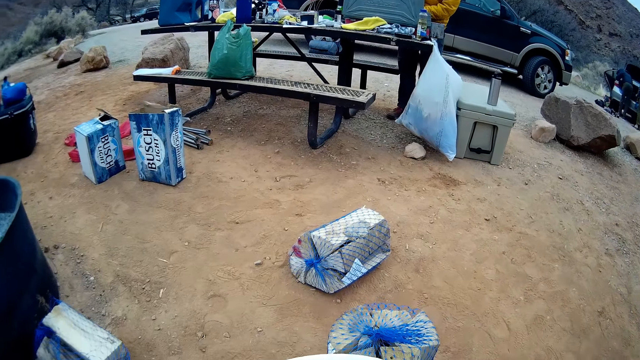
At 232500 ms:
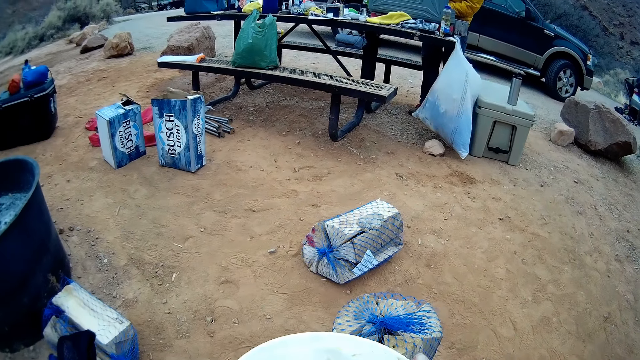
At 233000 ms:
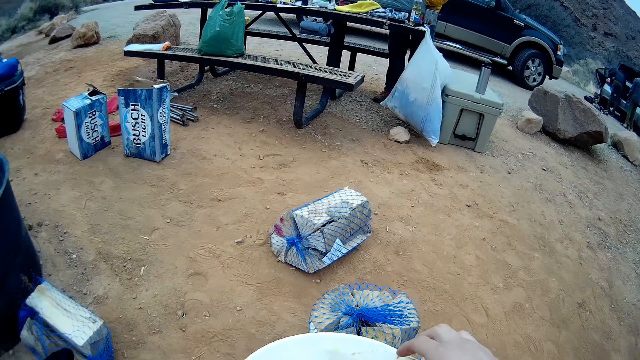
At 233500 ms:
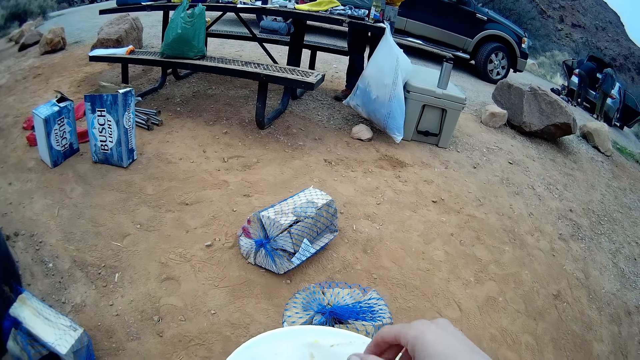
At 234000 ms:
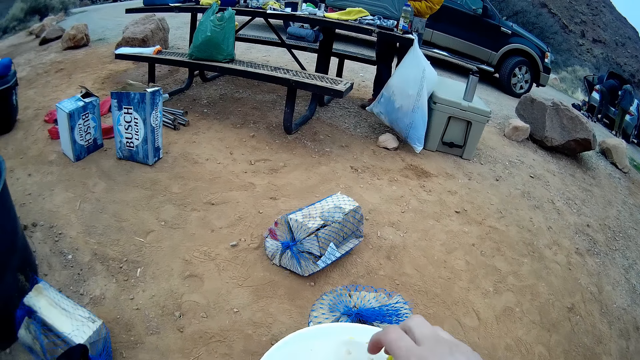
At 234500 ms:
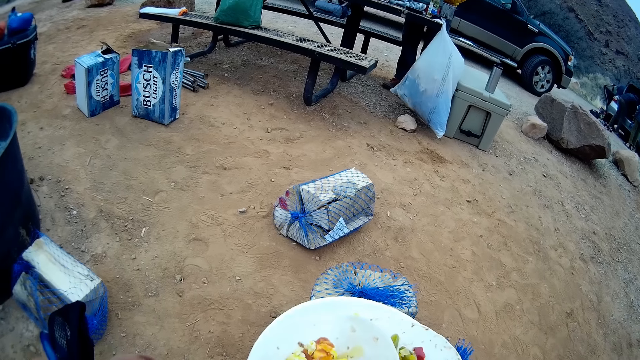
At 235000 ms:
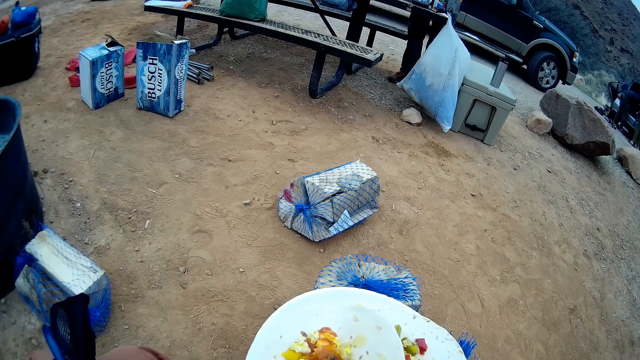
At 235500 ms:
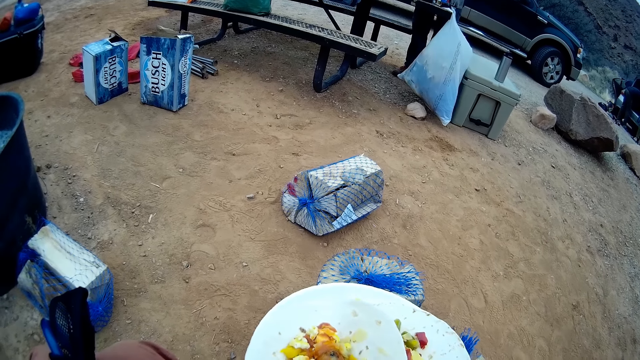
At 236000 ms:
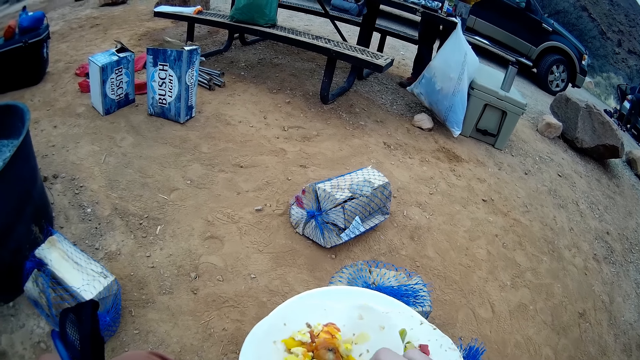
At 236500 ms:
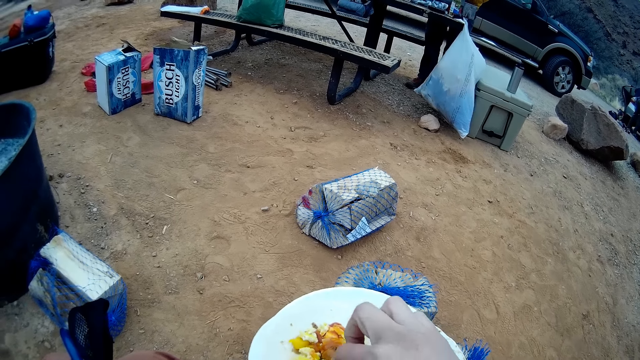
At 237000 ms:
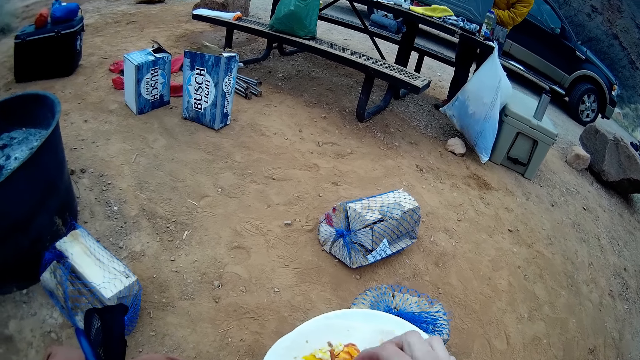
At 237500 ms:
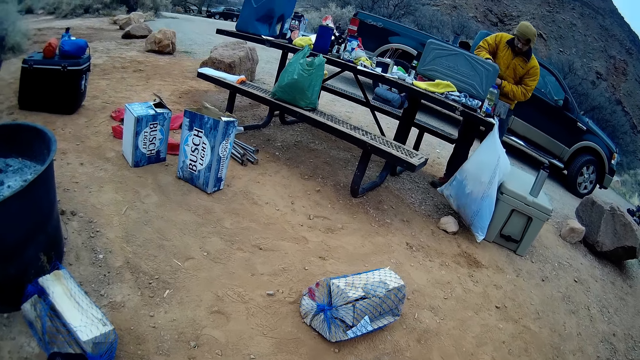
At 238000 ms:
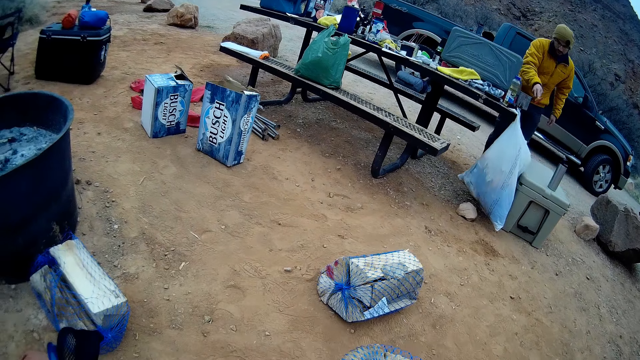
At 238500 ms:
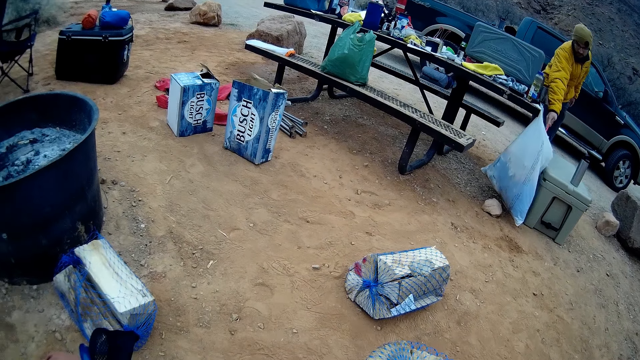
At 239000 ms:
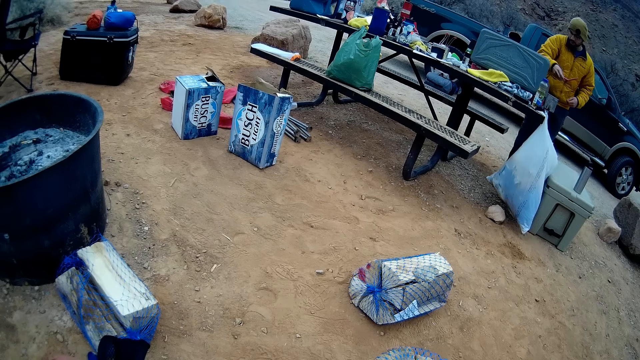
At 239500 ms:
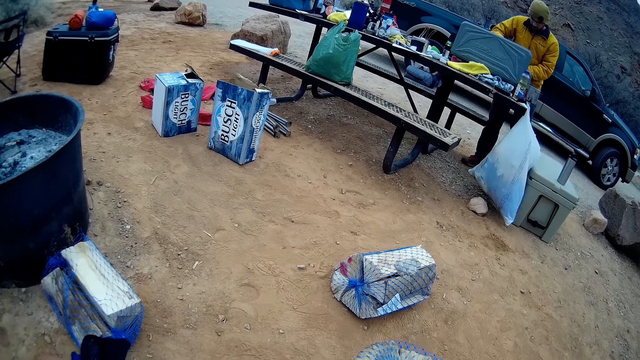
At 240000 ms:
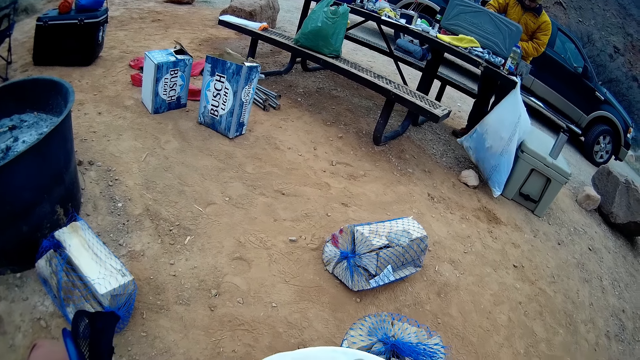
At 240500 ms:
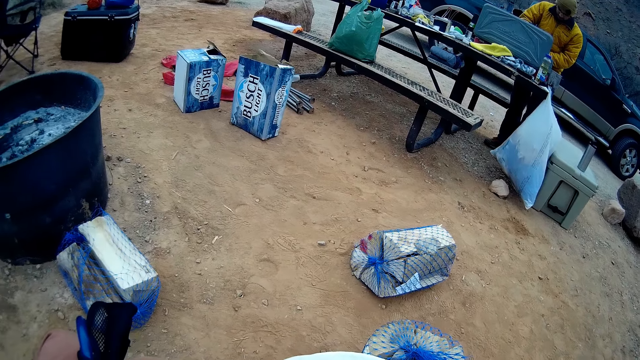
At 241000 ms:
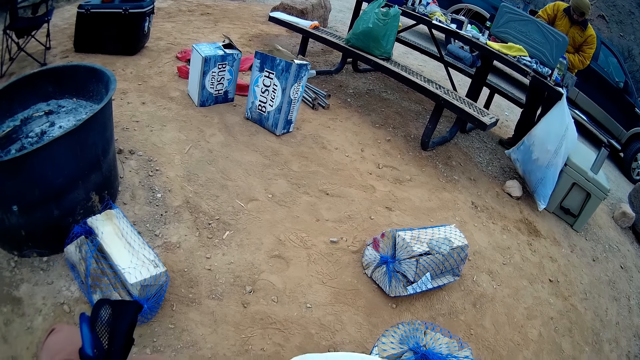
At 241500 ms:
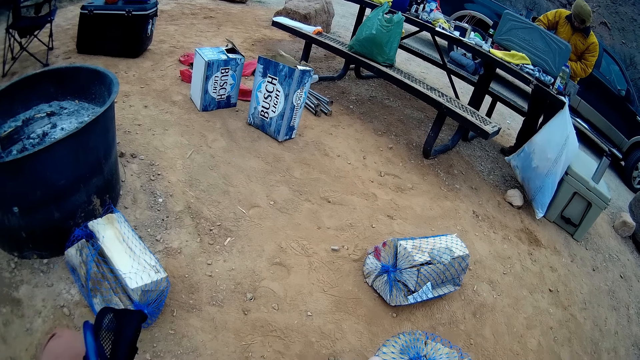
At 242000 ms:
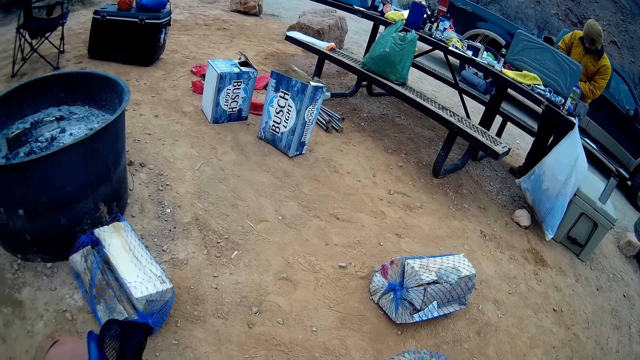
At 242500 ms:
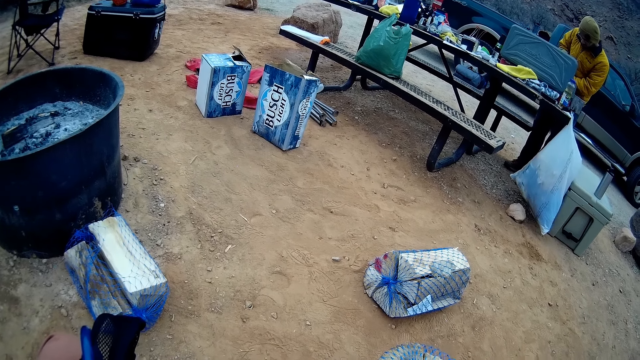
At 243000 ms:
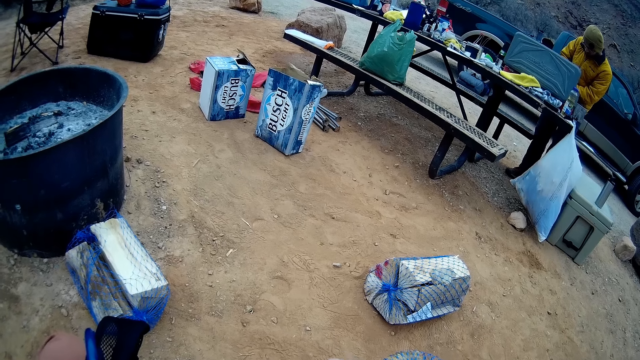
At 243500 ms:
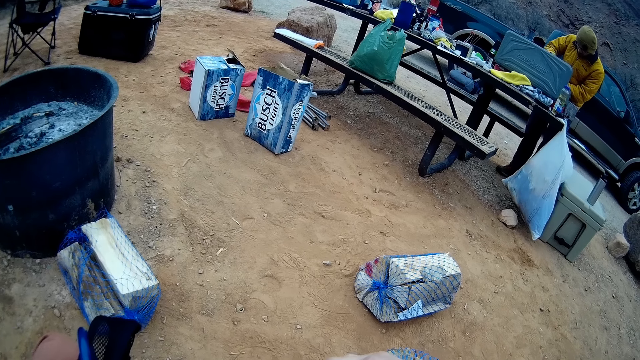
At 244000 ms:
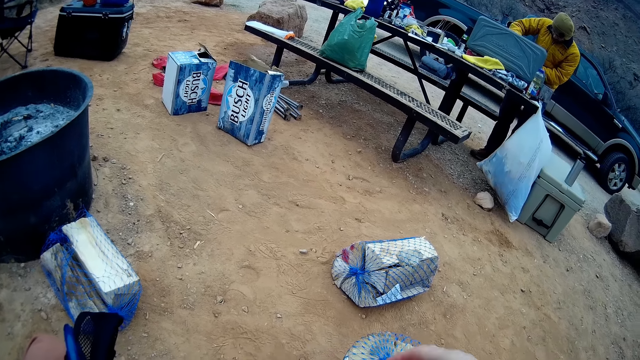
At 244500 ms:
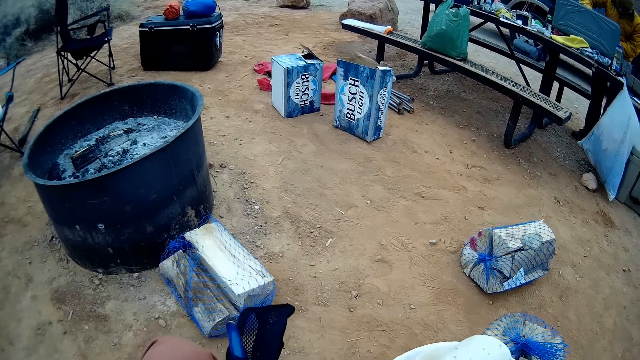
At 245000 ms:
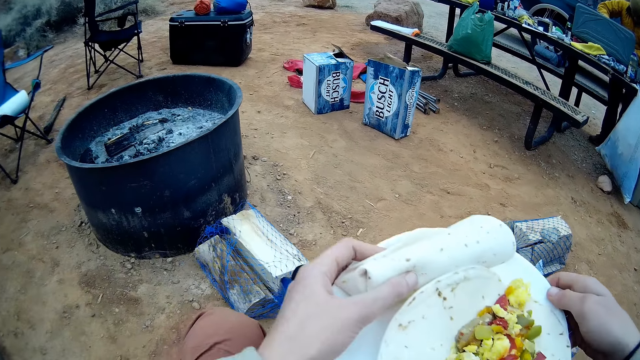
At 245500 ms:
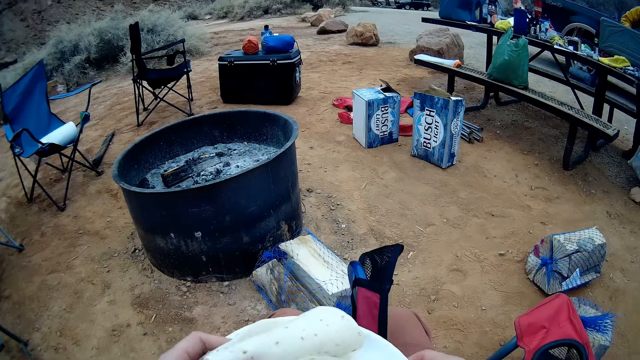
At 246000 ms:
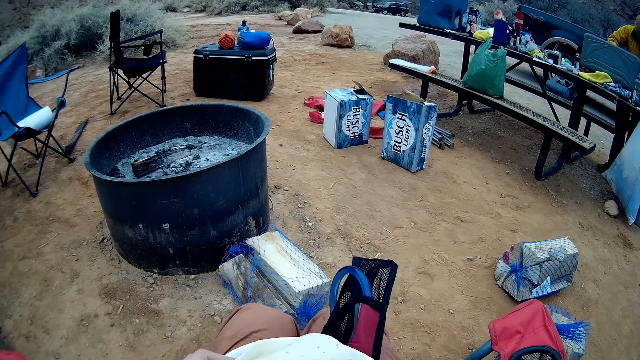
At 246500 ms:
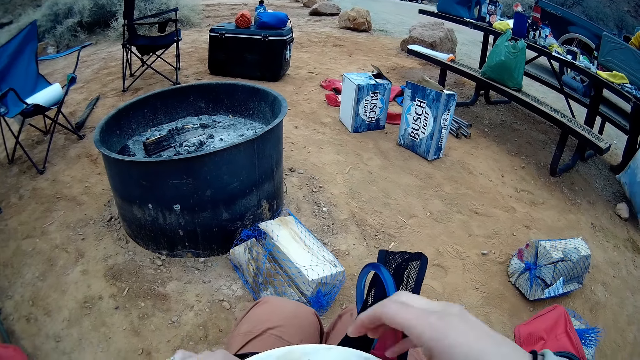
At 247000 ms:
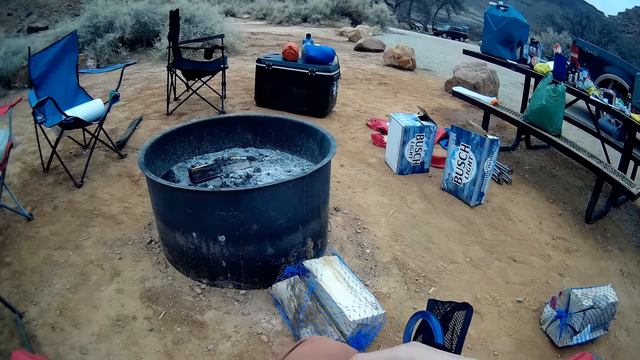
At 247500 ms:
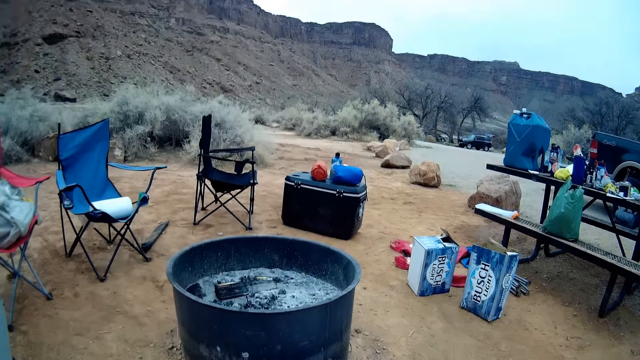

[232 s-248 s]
The camera wearer holds a plate of food. He eats his food on the chair. He puts his hand in the food. A man throws dirt from a spoon in the trash bag. The camera wearer eats his food on the chair. He looks around the area. He adjusts the paper plate in his hands.
